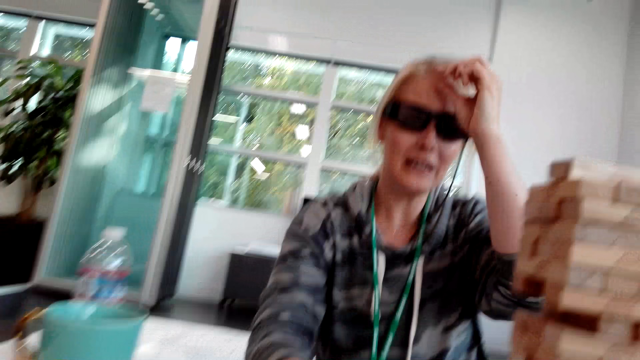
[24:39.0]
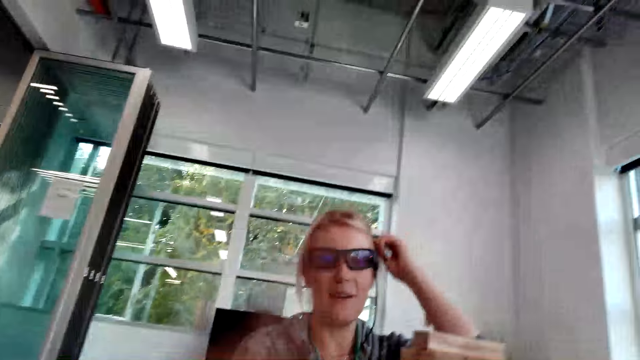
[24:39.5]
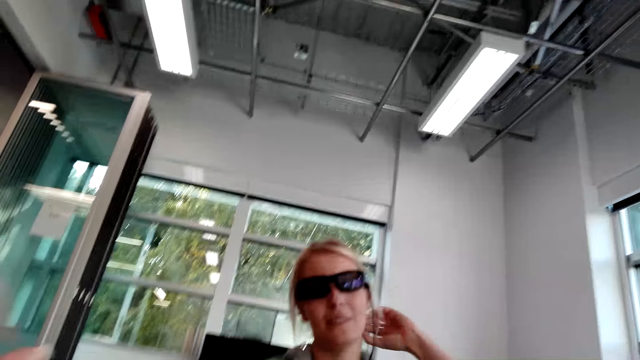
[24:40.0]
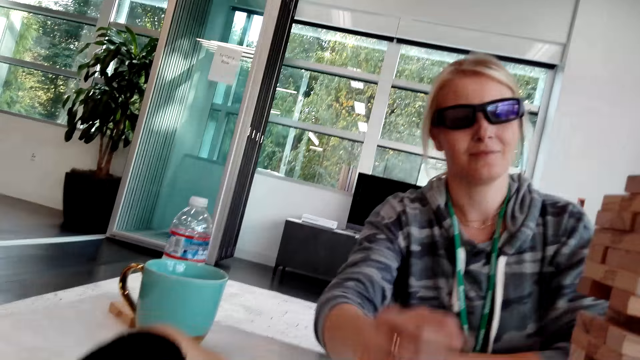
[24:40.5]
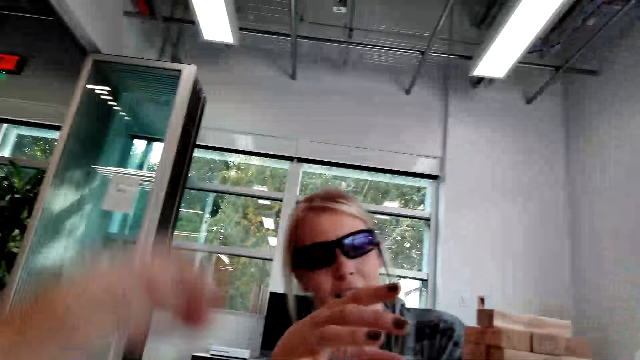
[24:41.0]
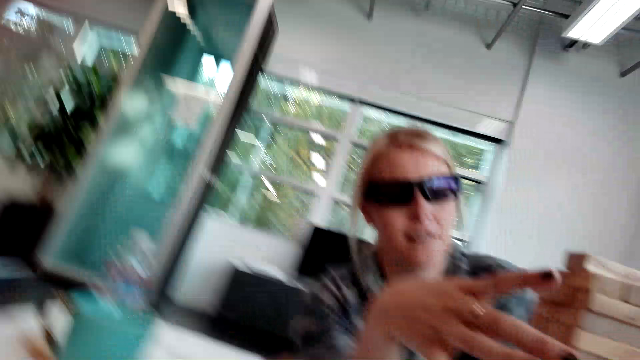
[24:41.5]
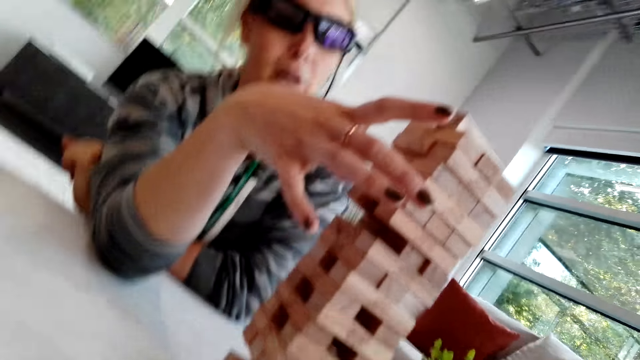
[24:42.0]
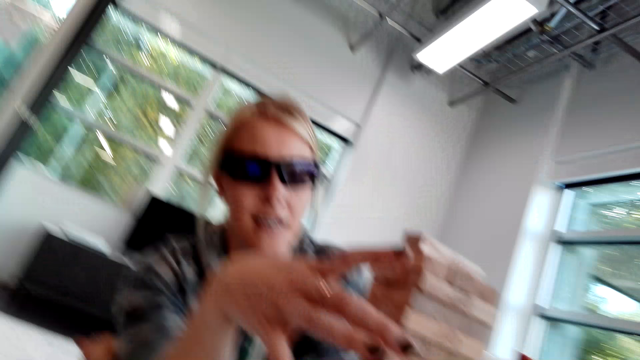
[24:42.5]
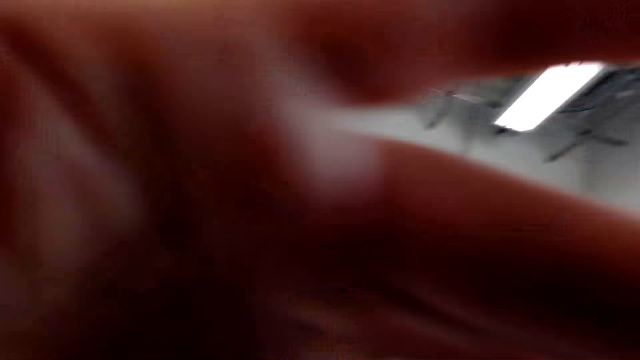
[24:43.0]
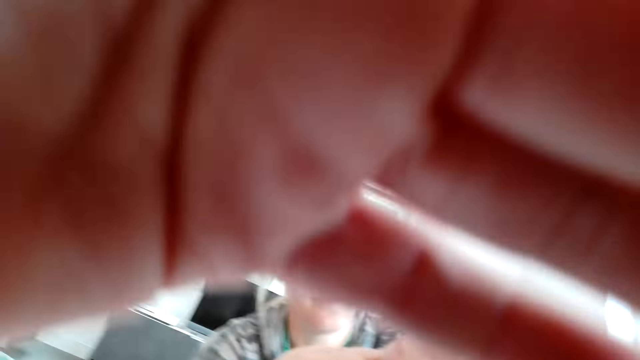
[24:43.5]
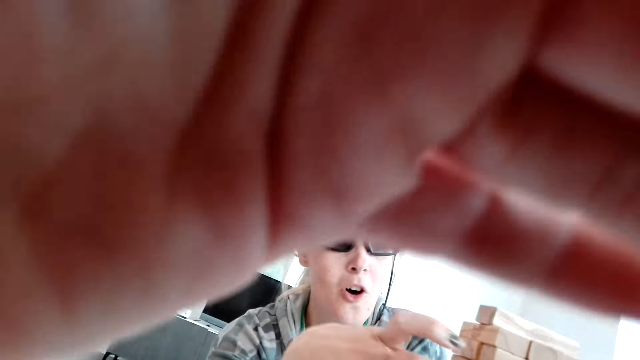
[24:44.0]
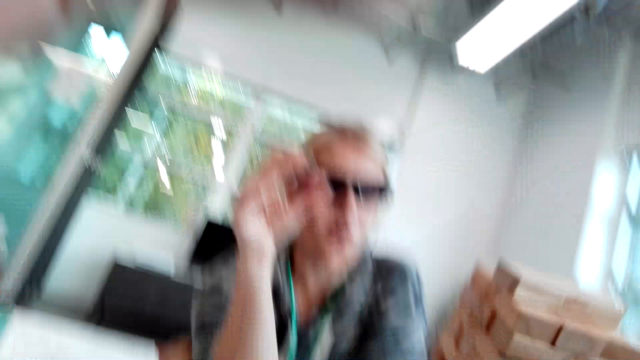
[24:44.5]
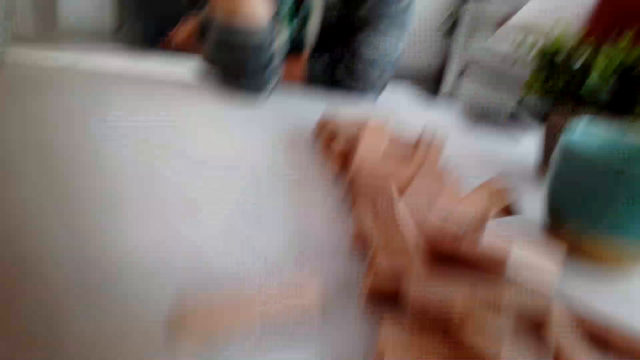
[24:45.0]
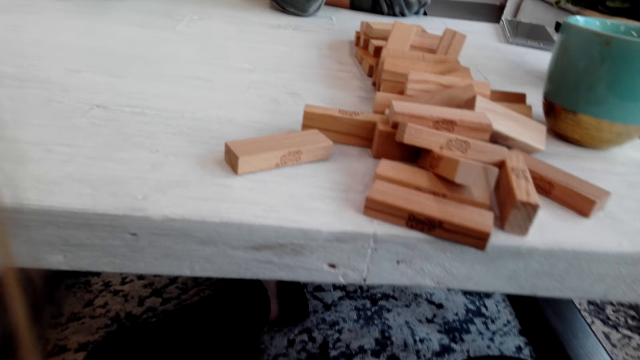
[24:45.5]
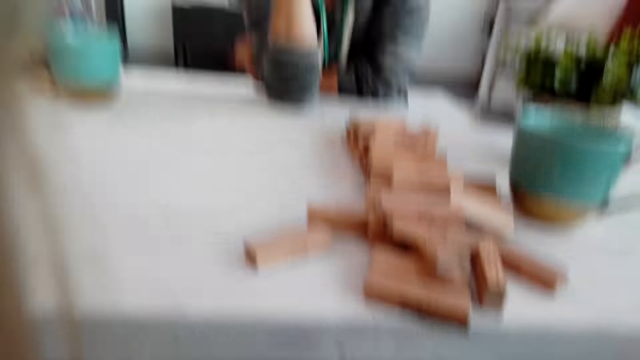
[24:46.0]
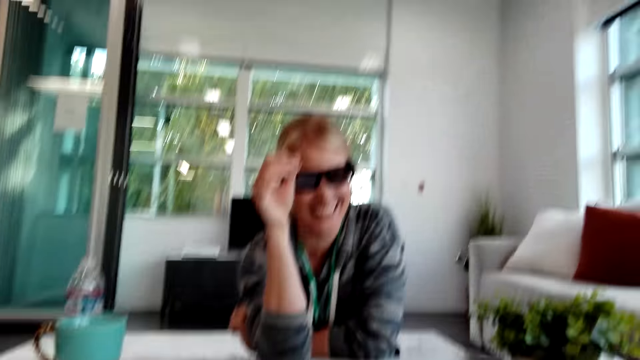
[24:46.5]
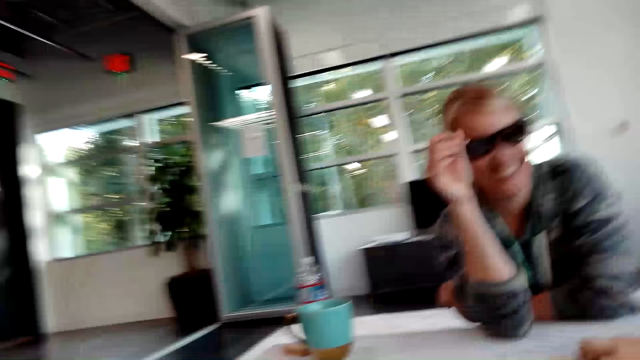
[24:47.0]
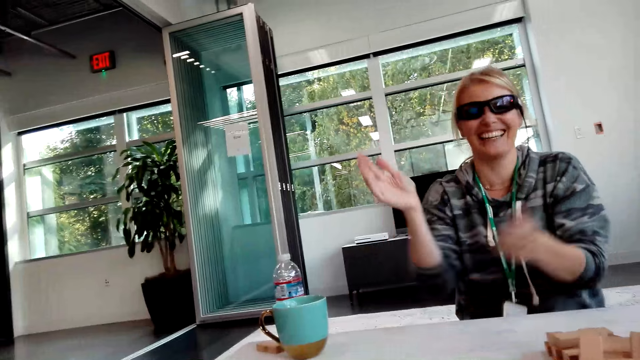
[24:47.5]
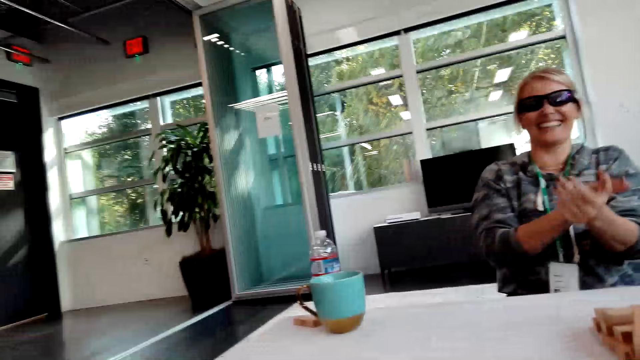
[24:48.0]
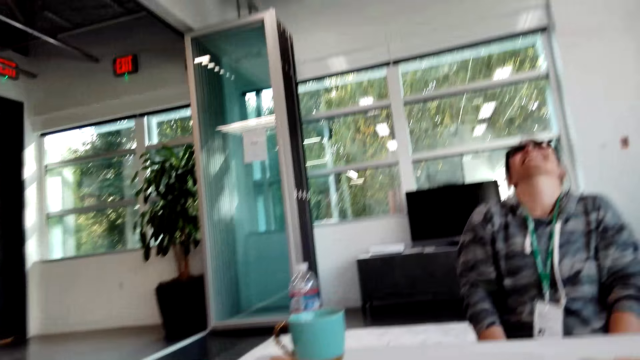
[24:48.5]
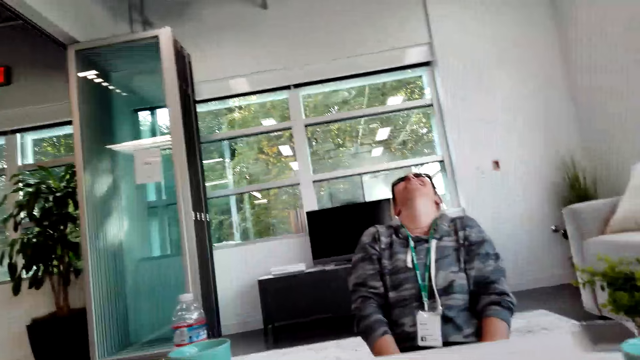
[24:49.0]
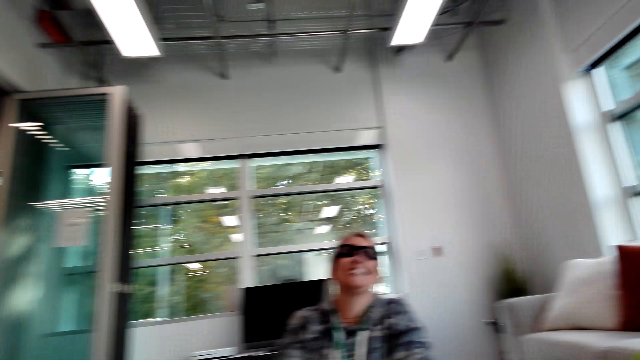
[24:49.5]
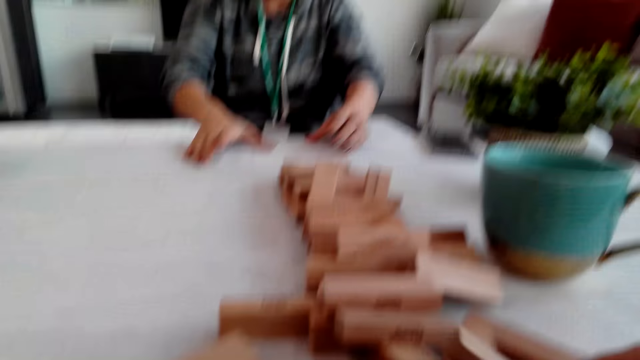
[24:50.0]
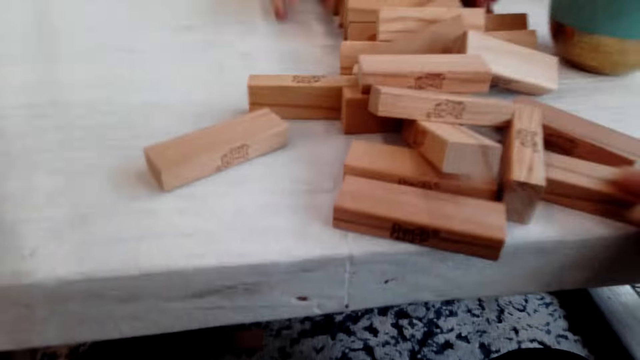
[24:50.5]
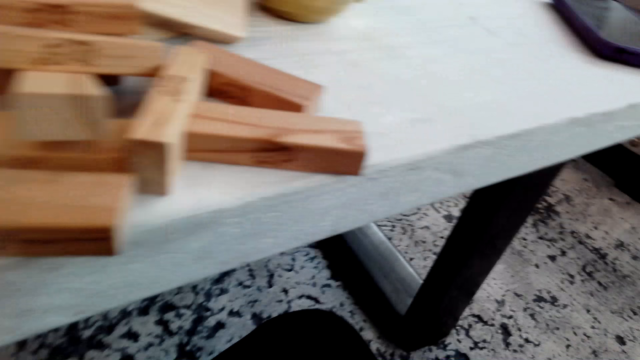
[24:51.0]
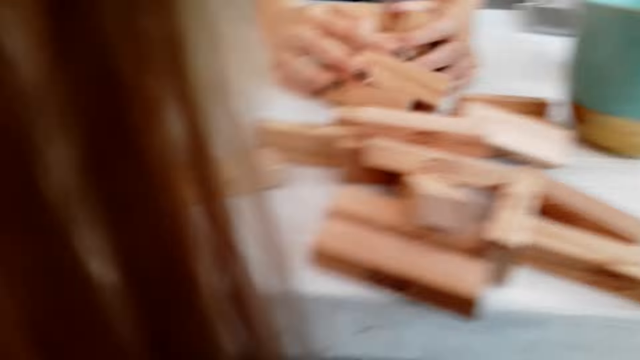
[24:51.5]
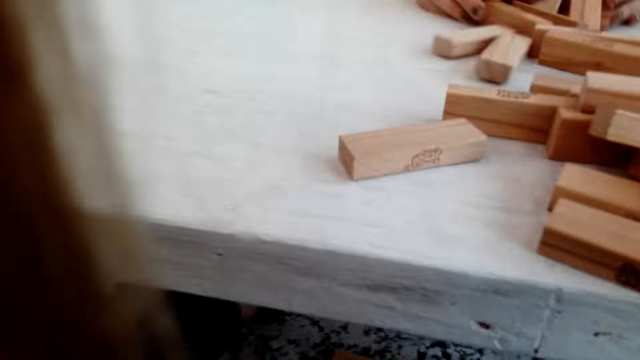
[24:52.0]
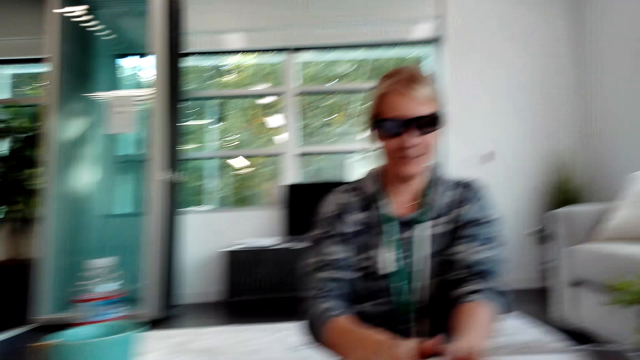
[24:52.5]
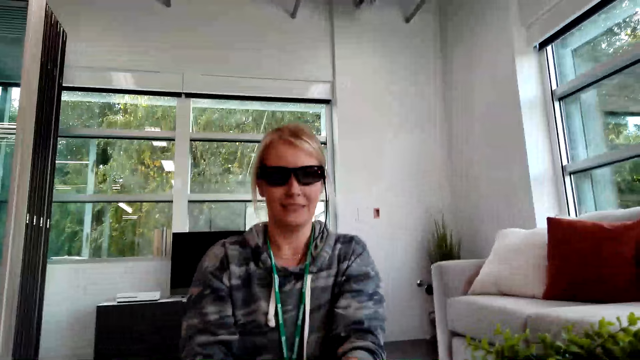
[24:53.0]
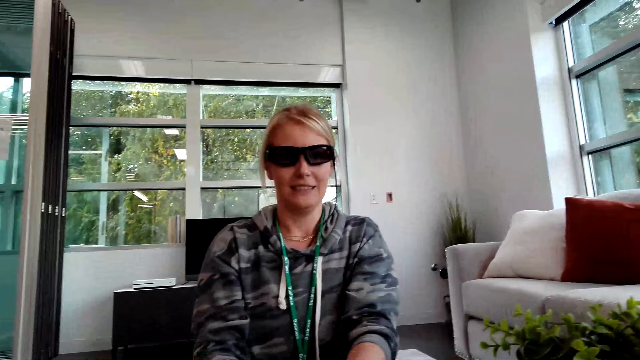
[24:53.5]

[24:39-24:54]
A person moves hand on hair and holds the pieces of wood. The camera wearer raises hand. They adjust the camera. The person pulls wood from the pieces of wood. The person falls off the pieces of wood. The person claps hands and holds the pieces of wood.

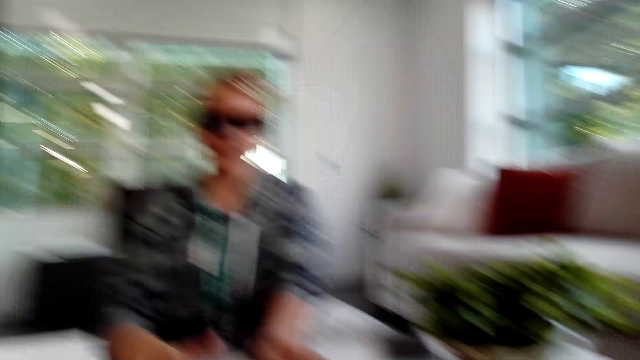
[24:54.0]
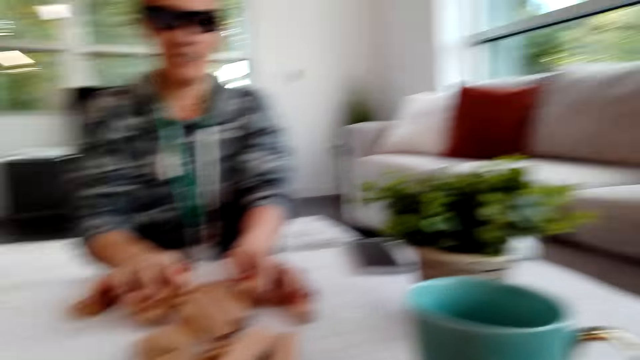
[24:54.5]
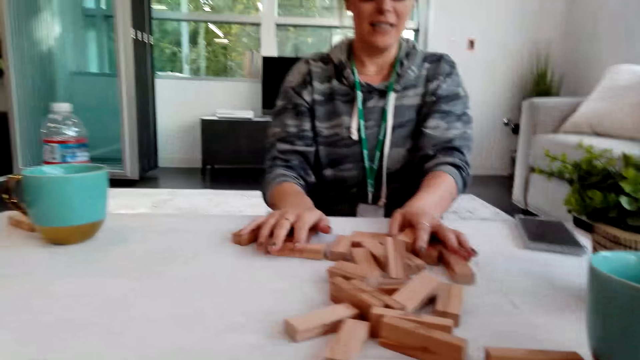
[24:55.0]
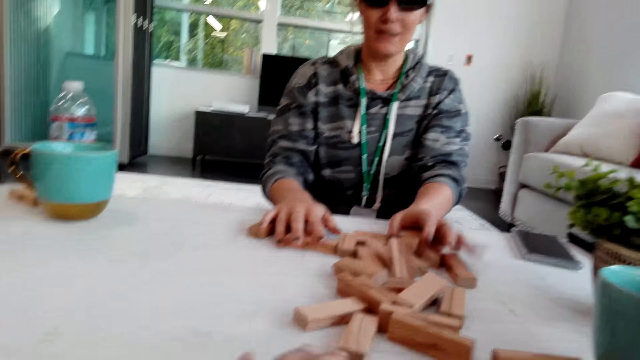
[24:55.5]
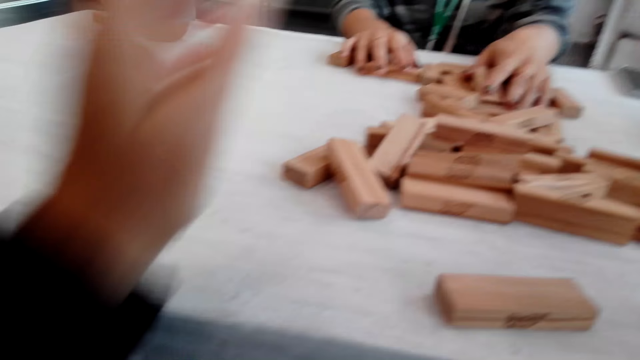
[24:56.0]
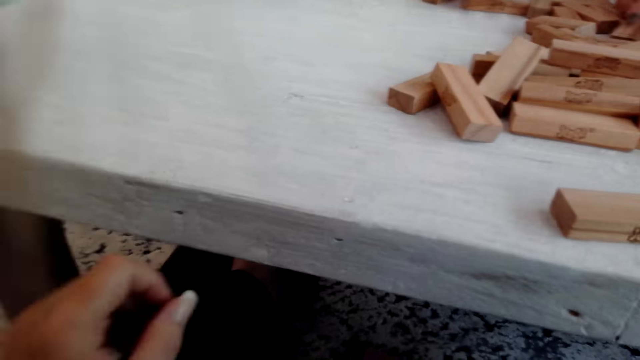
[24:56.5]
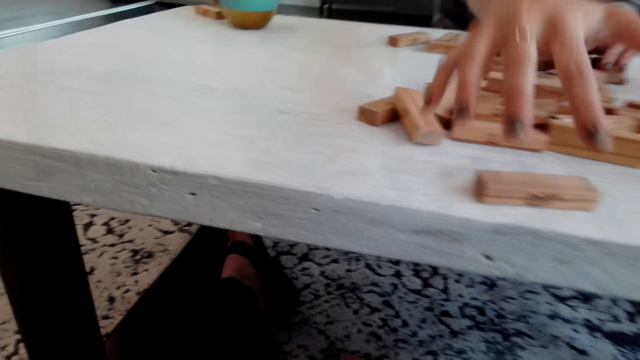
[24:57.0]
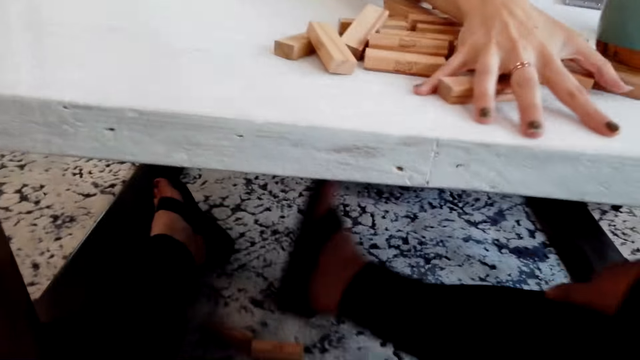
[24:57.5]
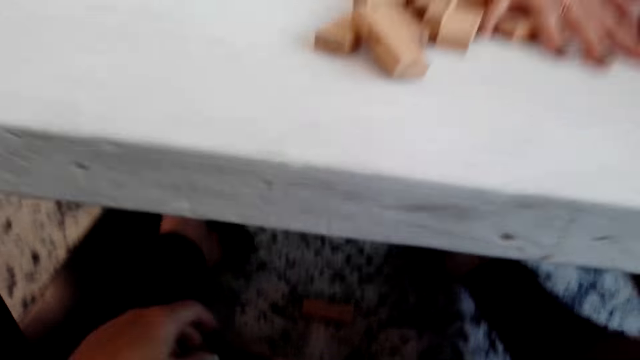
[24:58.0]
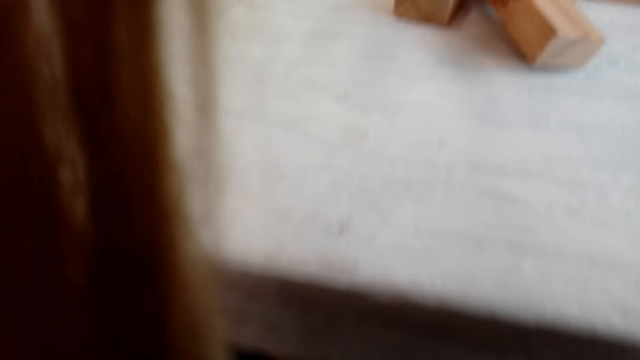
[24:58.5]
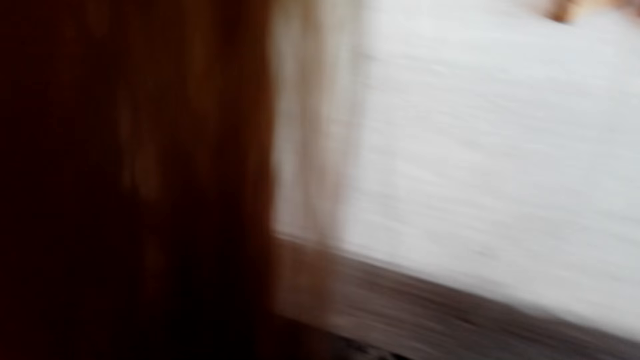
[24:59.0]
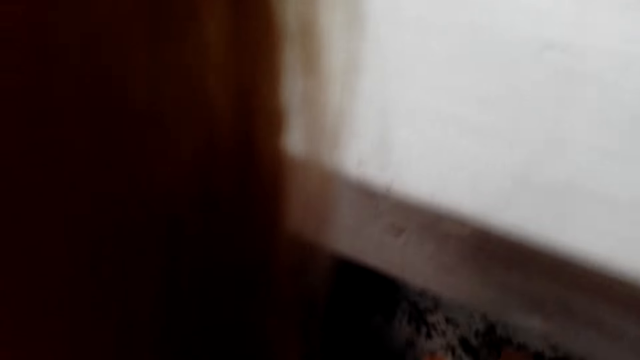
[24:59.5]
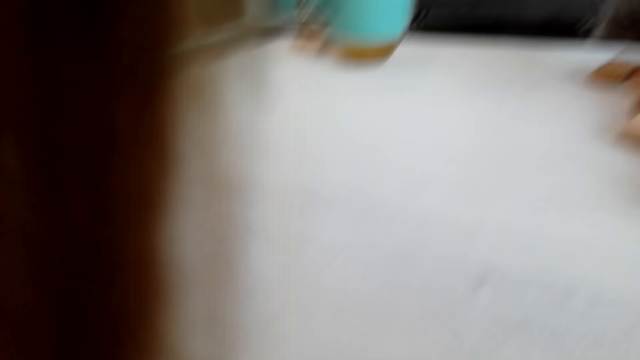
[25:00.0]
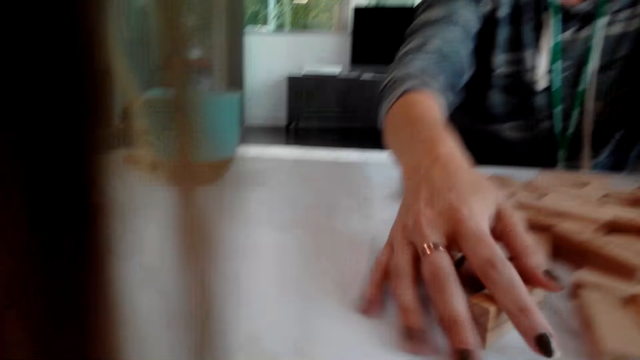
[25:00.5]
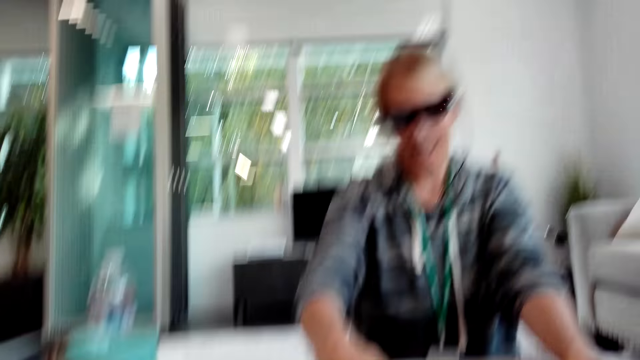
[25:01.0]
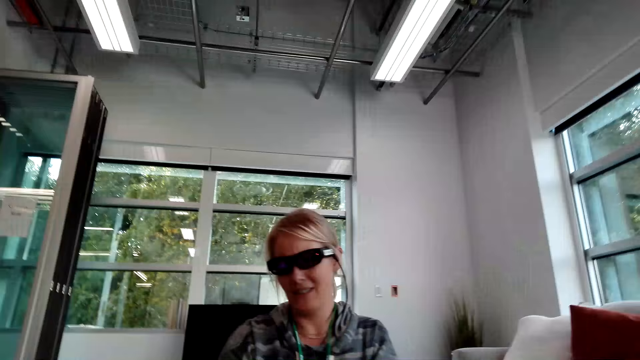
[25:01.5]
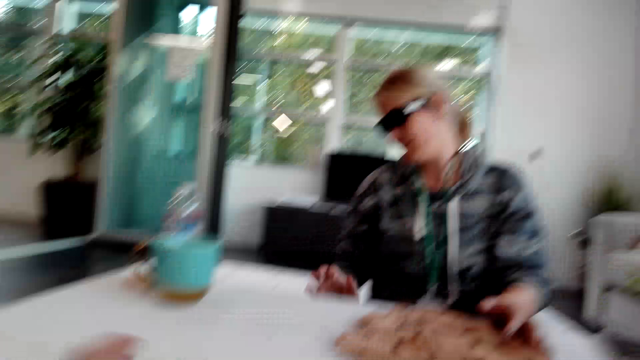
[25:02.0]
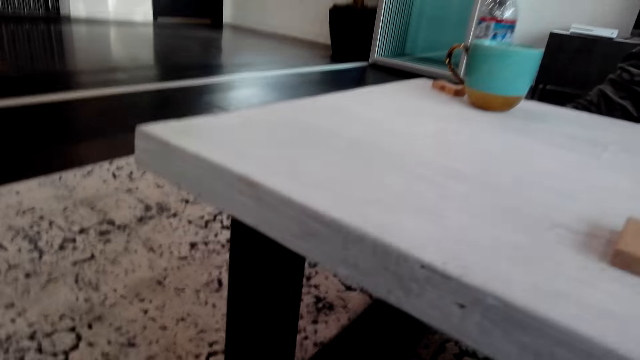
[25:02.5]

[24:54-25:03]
A person arranges something. The camera wearer moves a hand from the wood. The person moves pieces of wood. The camera wearer moves their leg. The person moves the pieces of wood.
